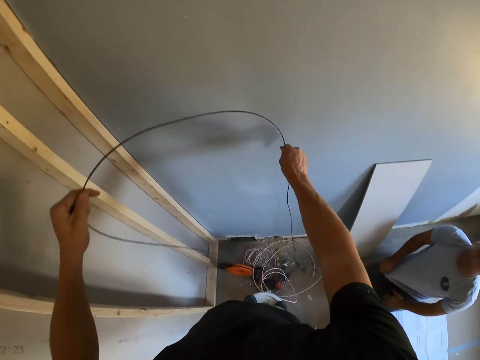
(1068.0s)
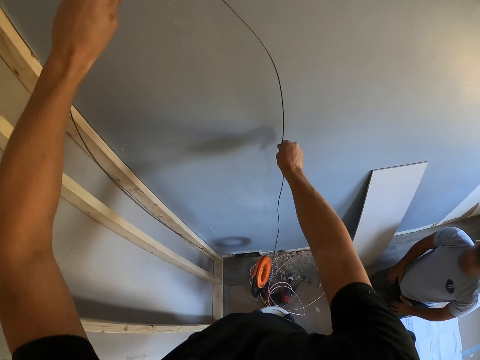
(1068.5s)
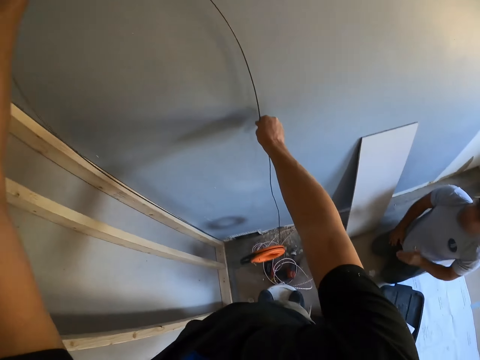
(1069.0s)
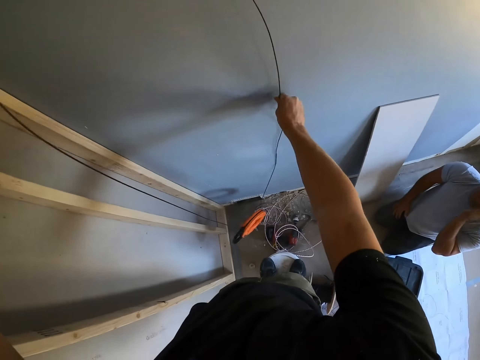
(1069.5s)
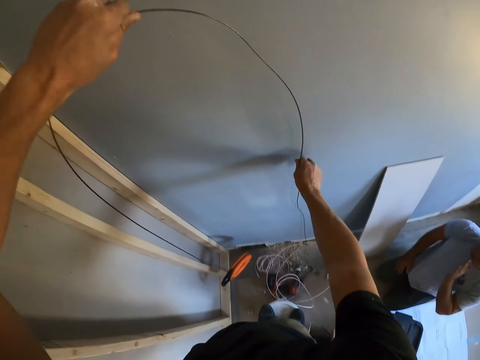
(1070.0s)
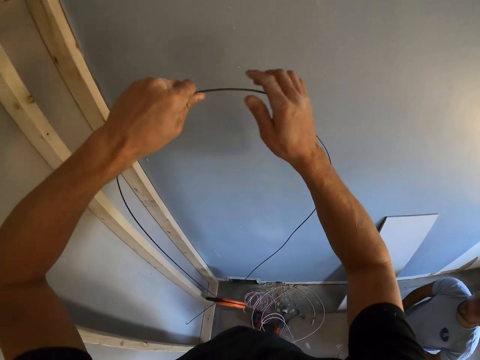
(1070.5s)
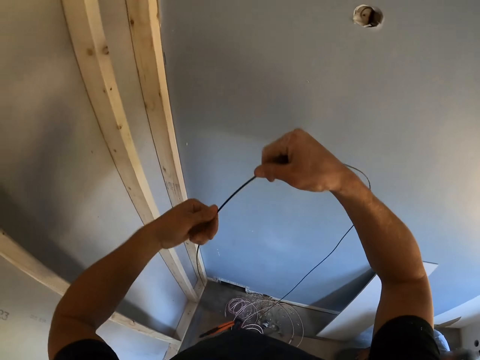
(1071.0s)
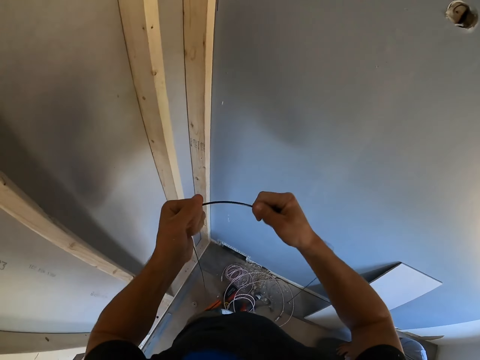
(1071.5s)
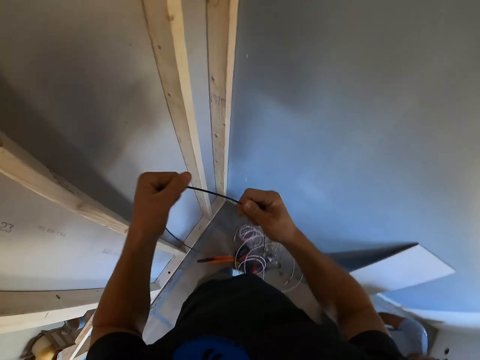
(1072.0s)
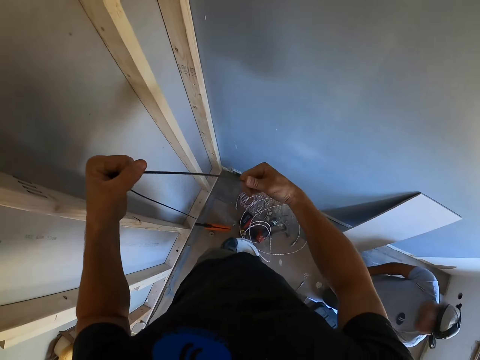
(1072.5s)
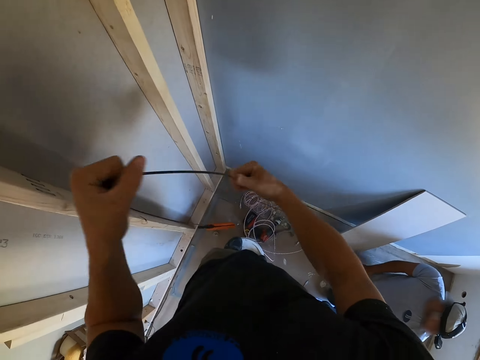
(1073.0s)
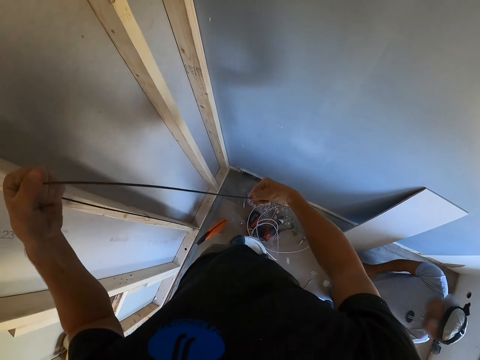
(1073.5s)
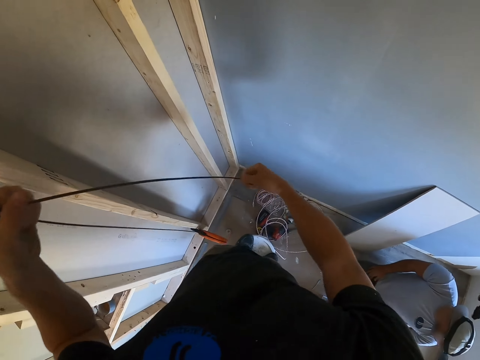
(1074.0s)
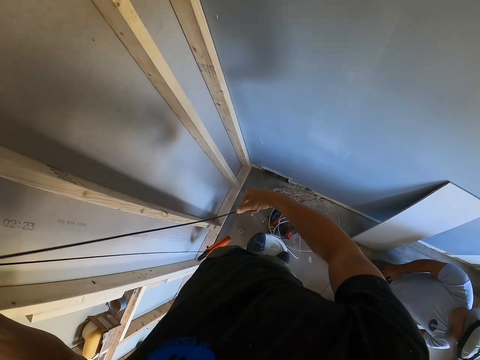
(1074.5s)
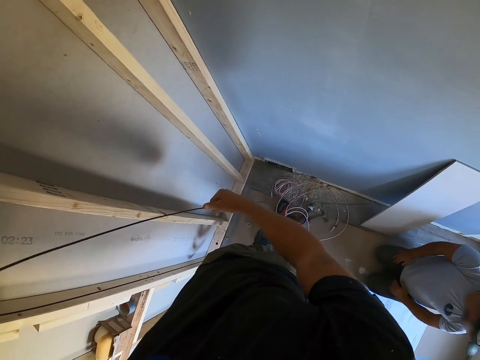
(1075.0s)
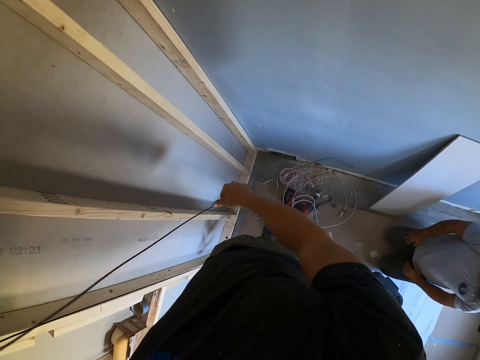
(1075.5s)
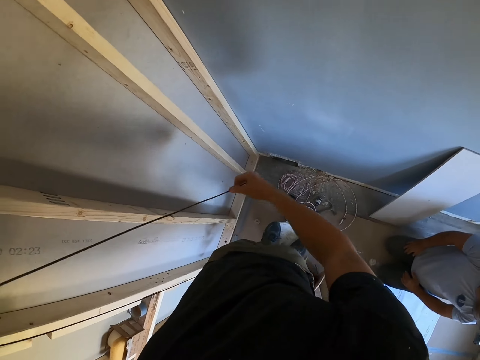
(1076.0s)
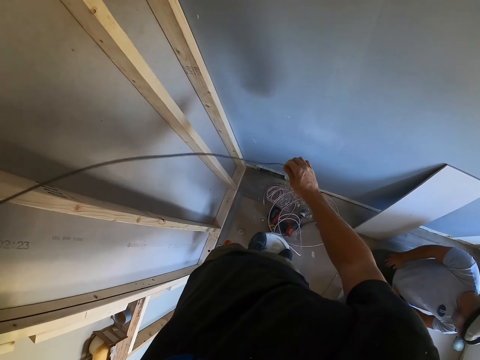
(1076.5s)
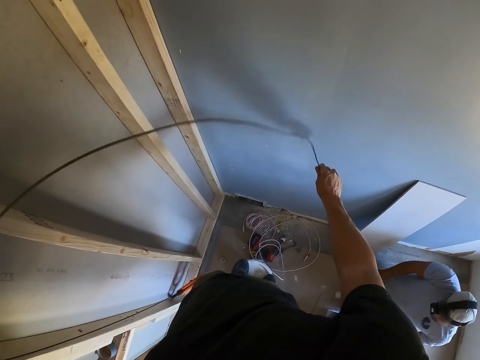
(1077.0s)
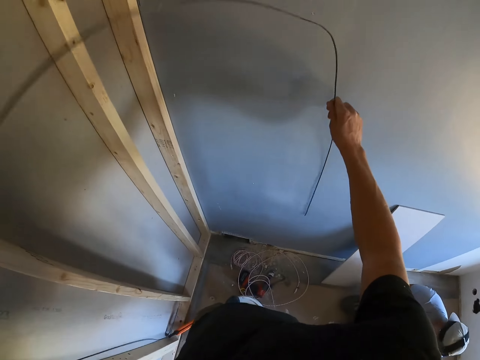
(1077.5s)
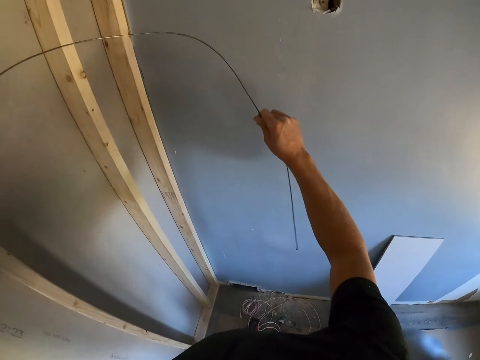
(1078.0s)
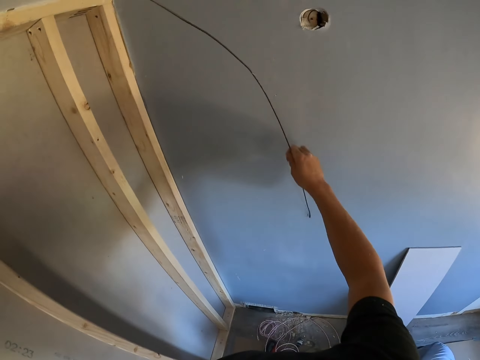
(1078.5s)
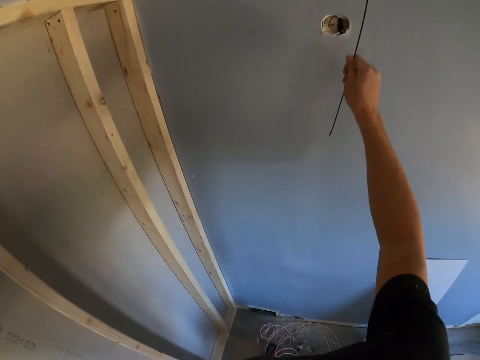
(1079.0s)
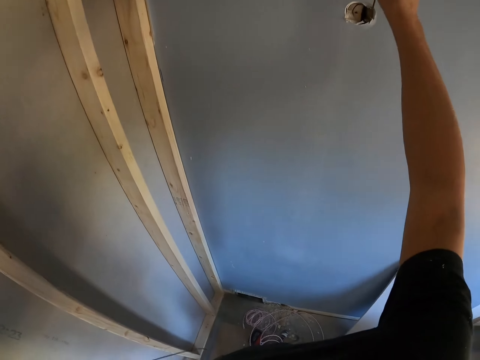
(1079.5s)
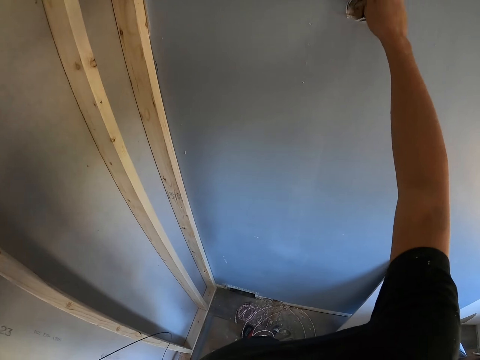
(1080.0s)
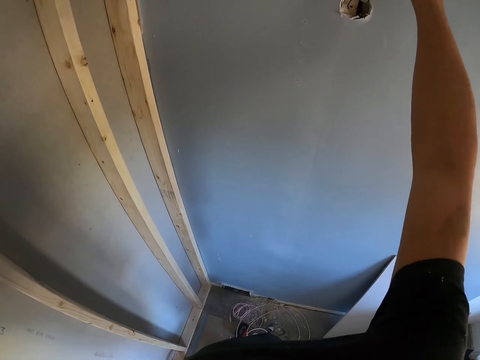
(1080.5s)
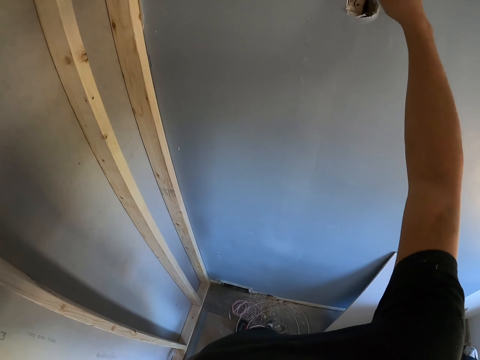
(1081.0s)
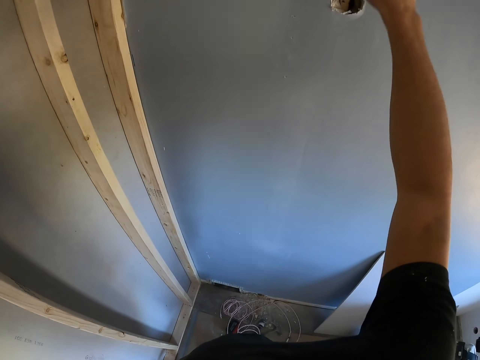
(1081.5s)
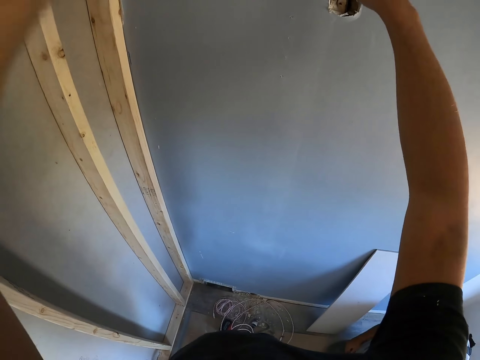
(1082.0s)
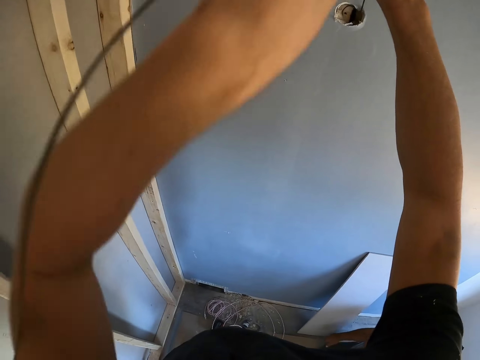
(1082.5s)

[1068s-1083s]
The camera wearer lifts the wire. He holds the wire against the wall. He bends the wire. He straightens the wire. He lifts the wire. He inserts the wire inside the hole in the wall. He lifts his hand. He pushes the wire through the wall.

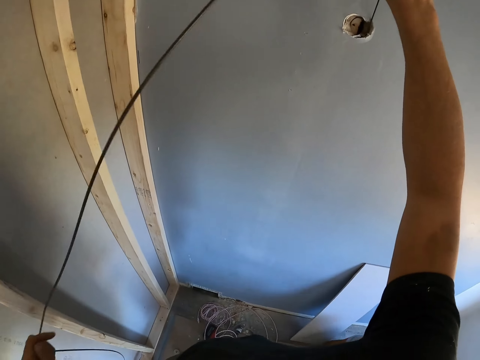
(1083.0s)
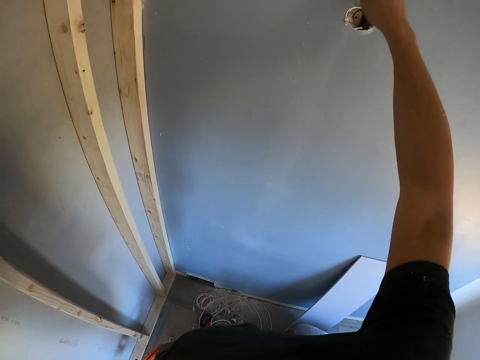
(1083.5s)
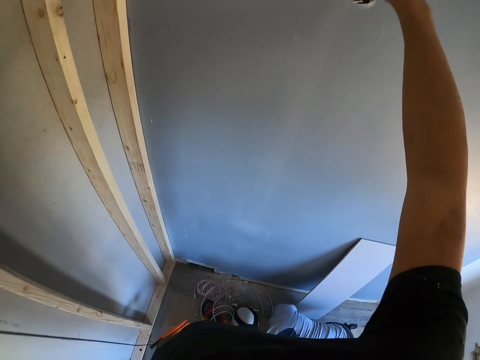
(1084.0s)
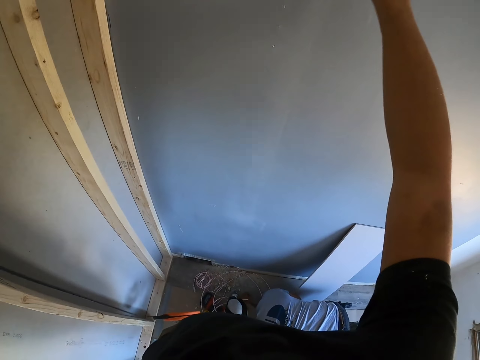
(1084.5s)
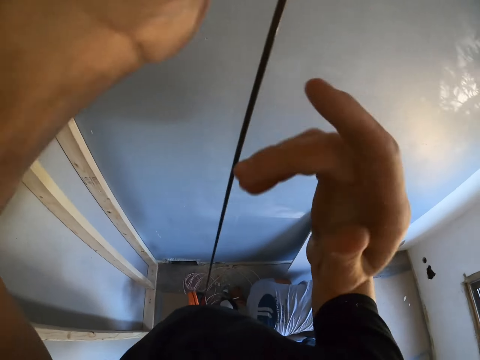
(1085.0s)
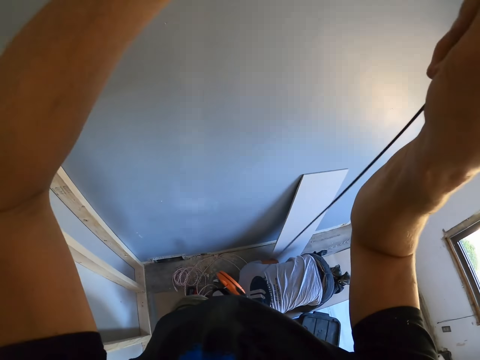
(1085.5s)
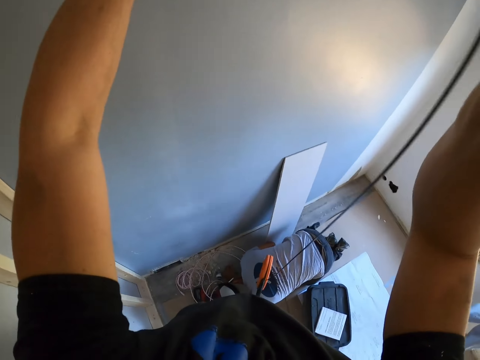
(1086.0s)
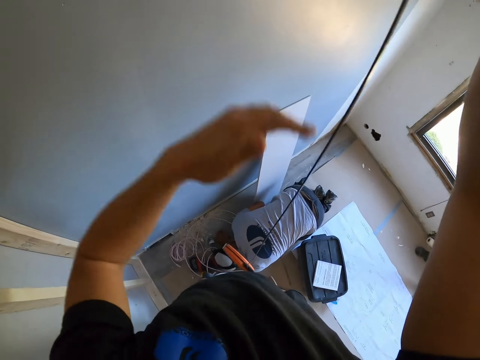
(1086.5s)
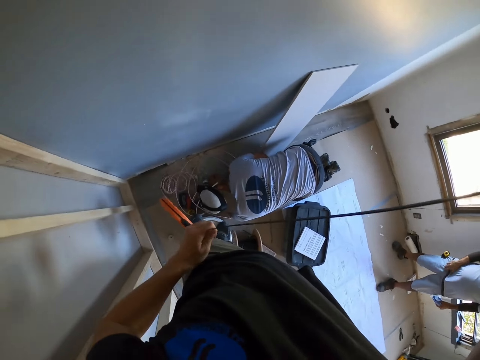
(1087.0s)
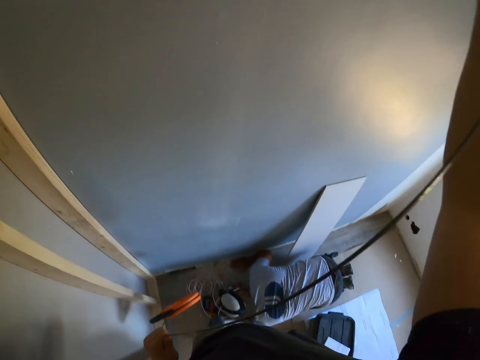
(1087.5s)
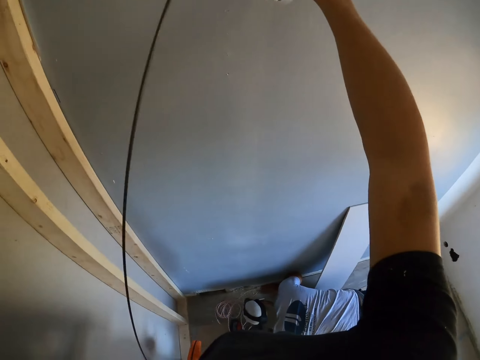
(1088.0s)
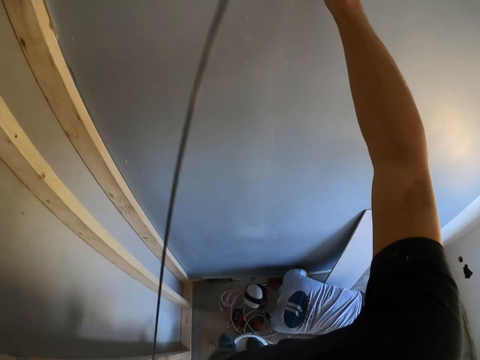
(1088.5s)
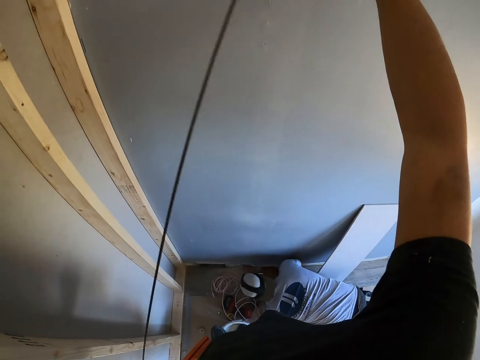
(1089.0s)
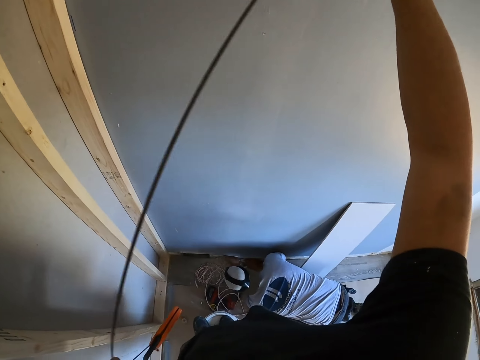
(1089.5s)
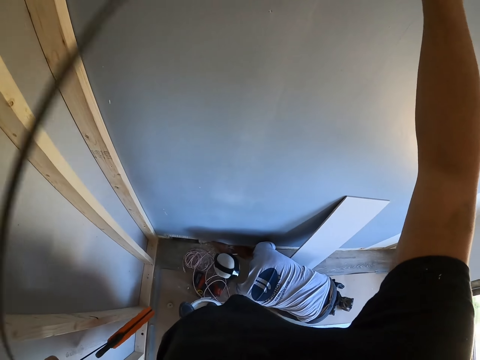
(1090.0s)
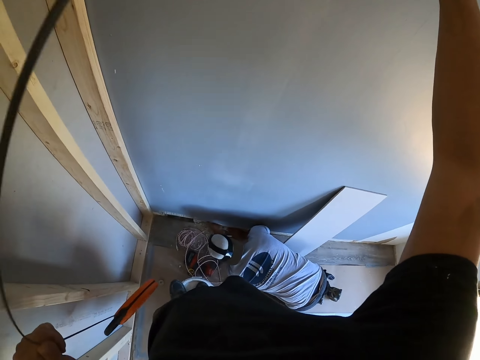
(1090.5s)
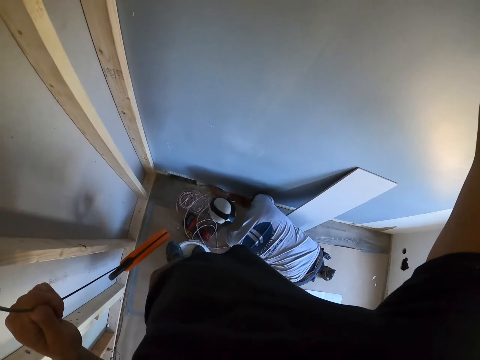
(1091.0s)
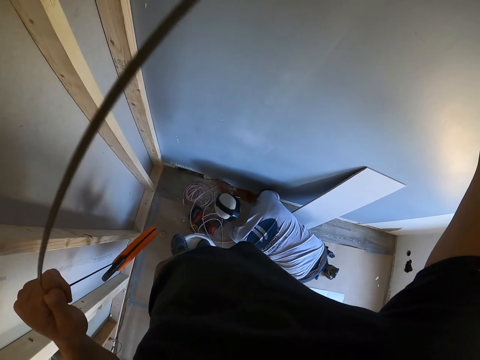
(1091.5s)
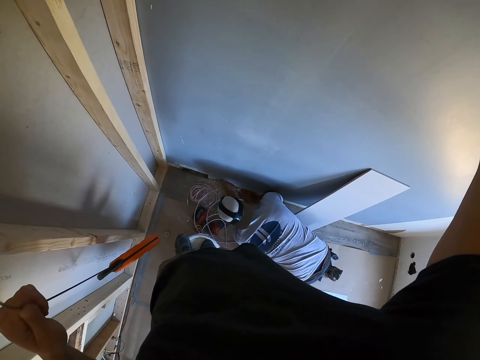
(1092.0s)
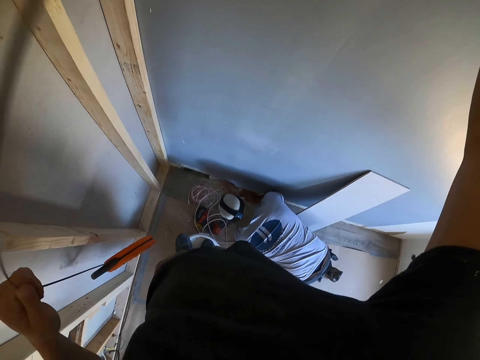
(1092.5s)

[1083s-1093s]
A man looks inside the hole in the wall. The camera wearer holds the wire with both hands. He puts down his hand. He holds the wire.
